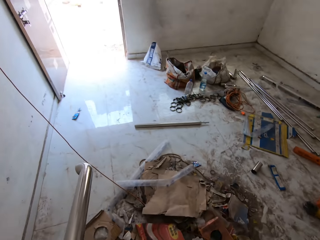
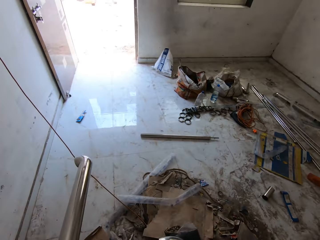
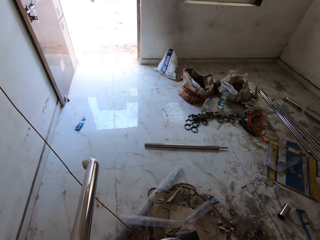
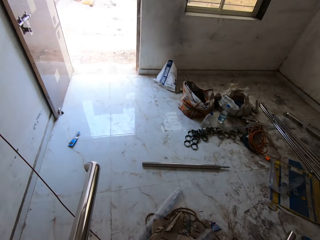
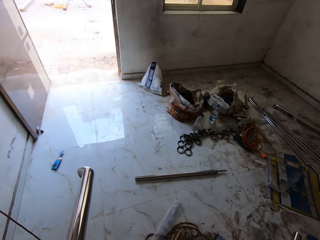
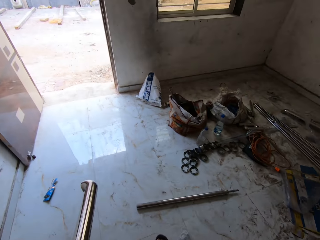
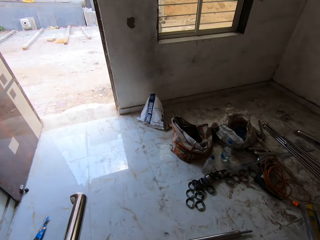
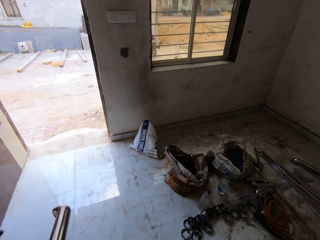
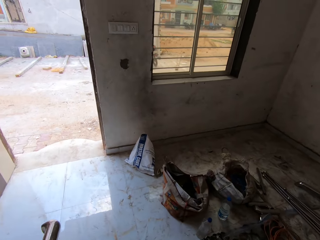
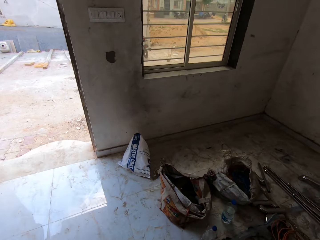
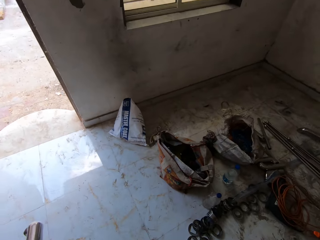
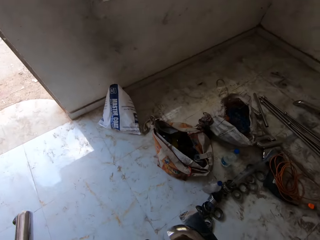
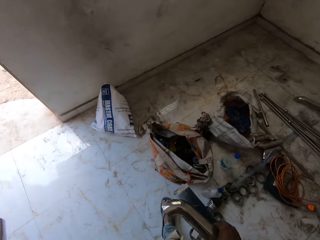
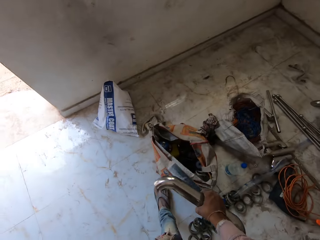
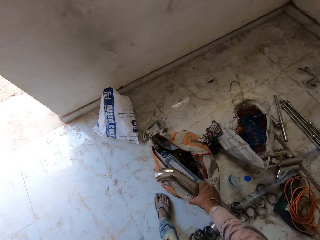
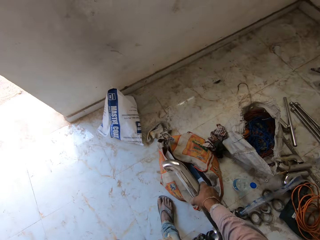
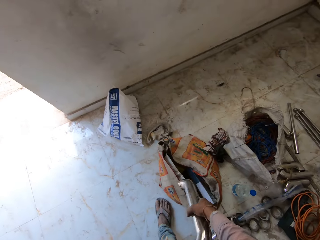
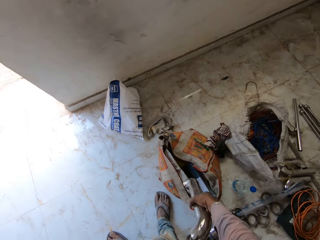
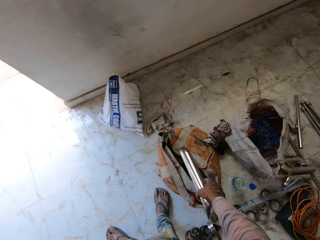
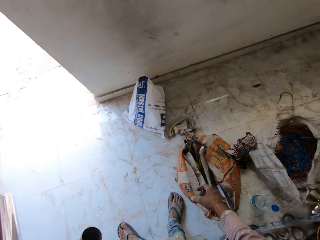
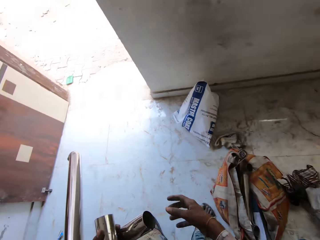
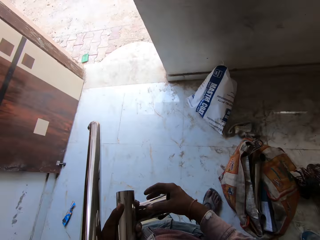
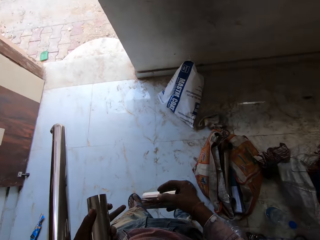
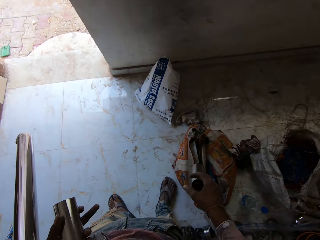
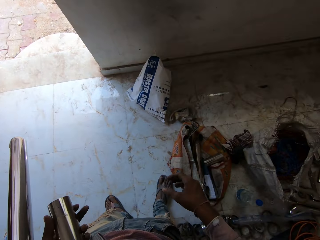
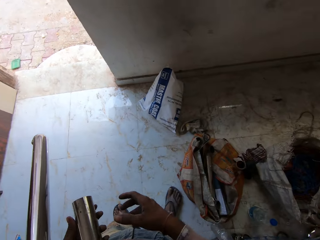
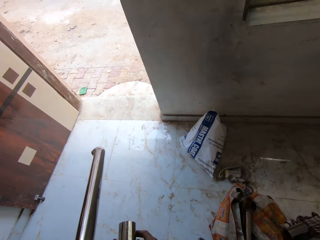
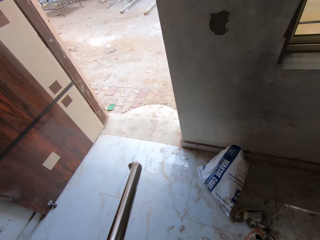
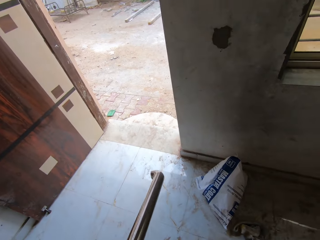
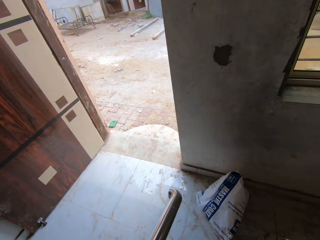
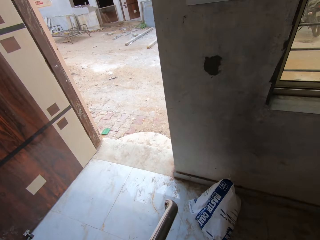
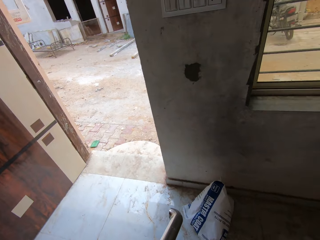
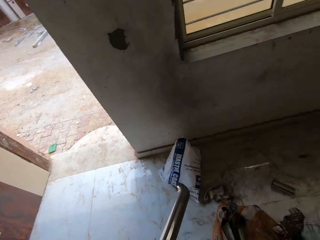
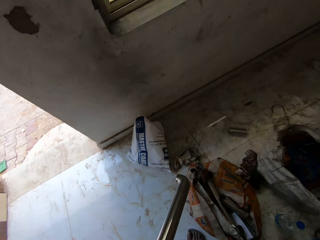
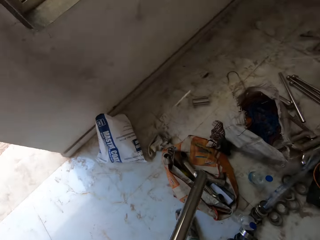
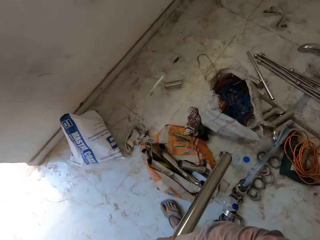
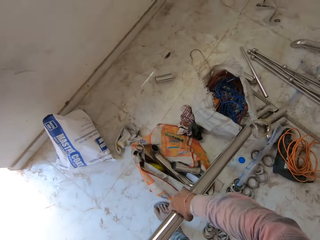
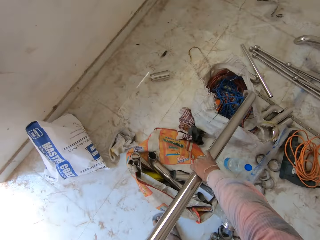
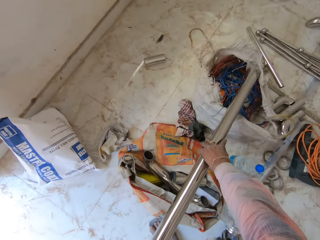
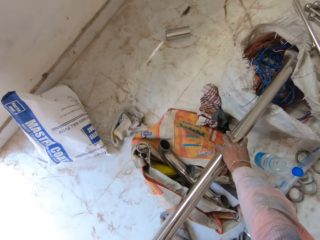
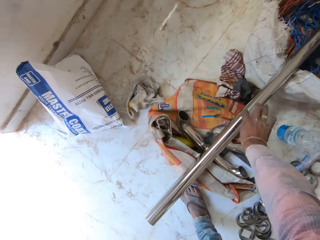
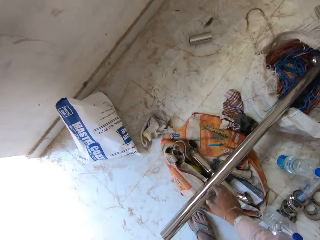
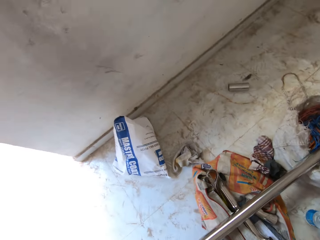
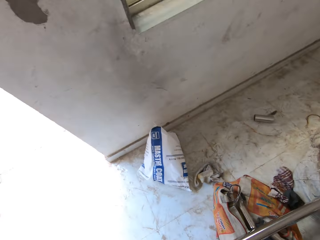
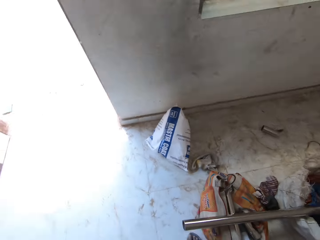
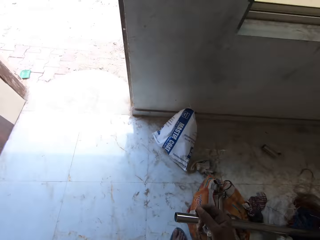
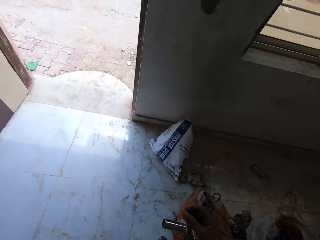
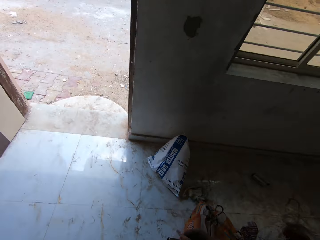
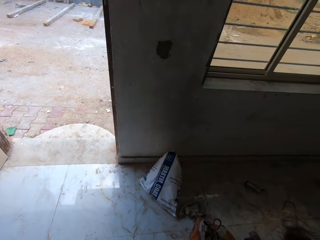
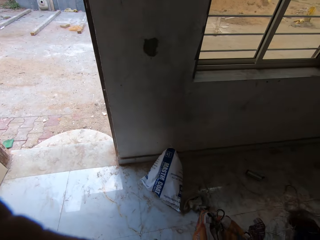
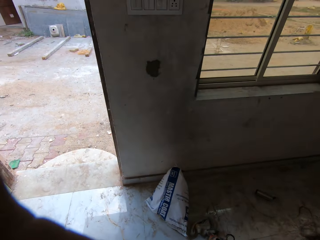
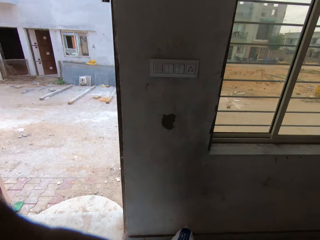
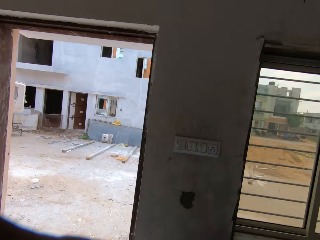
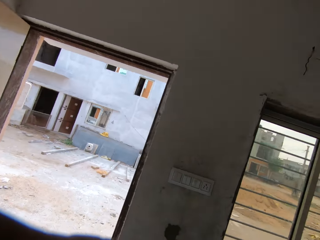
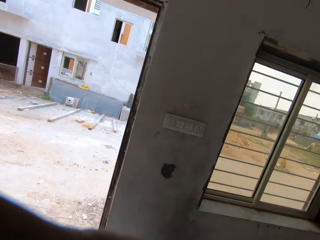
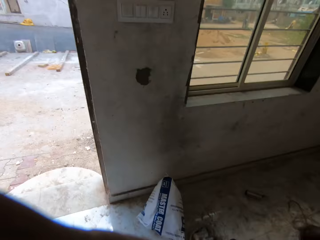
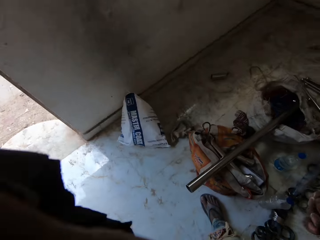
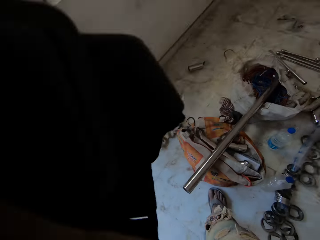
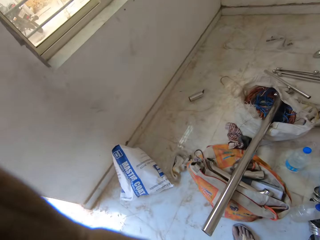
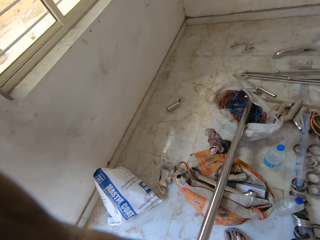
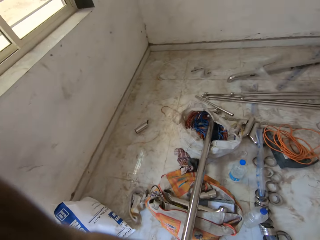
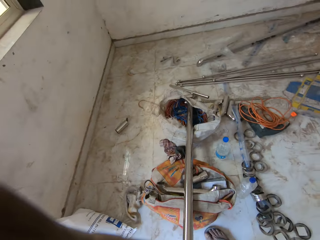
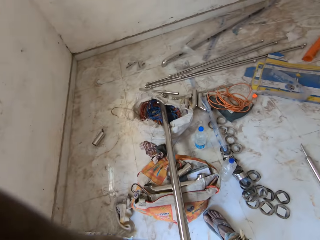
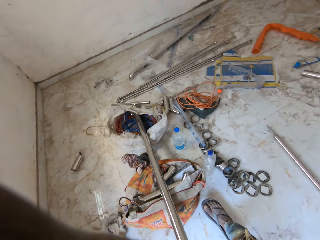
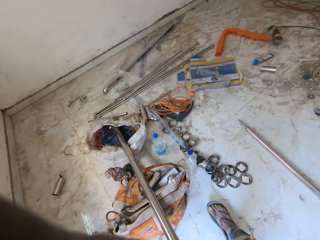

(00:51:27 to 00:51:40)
The camera wearer walks in the house. He drops the packet in a bag on the floor with his right hand. He drops the railing pipes in the bag on the floor with his right hand. He passes the railing pipe from his left hand to his right hand. He drops the railing pipe on the floor with his right hand. He passes the railing pipe from his left hand to his right hand. He drops the railing pipe in his right hand on the floor. He passes the railing pipe from his left hand to his right hand. He drops the railing pipe in his right hand on the bag on the floor. He adjusts the camera with his left hand. He holds the camera. He looks around.

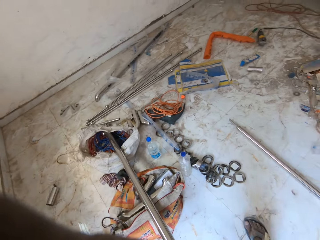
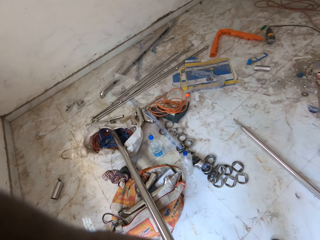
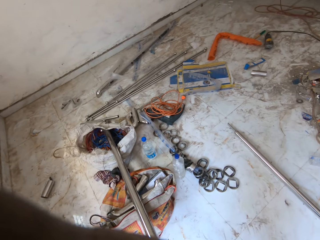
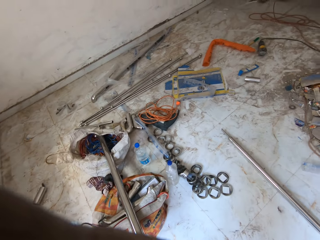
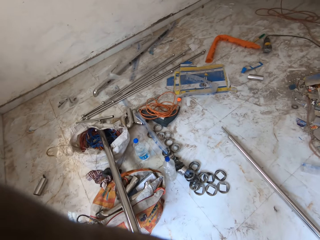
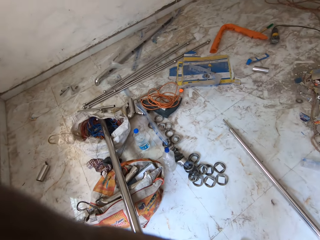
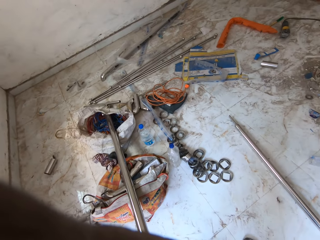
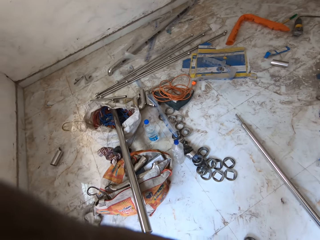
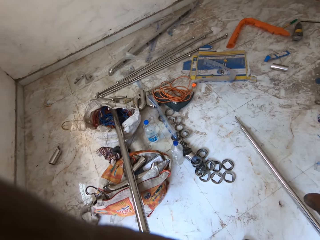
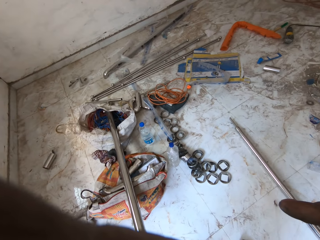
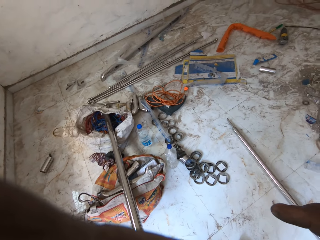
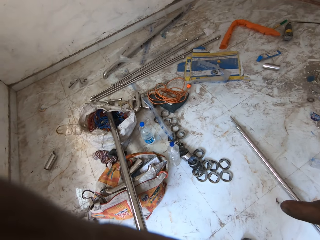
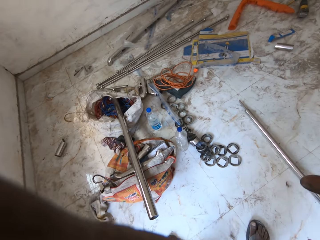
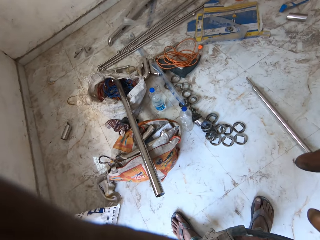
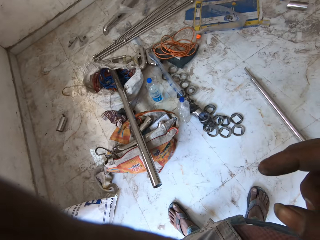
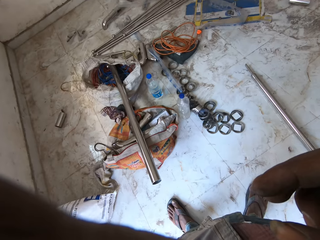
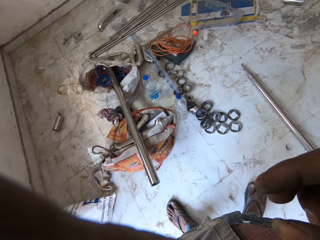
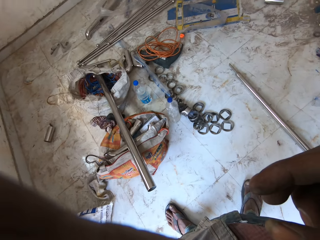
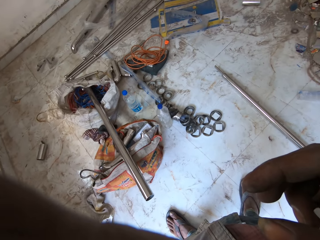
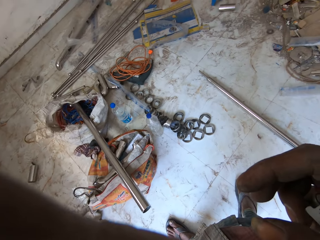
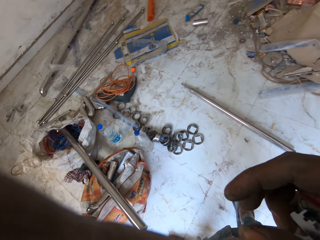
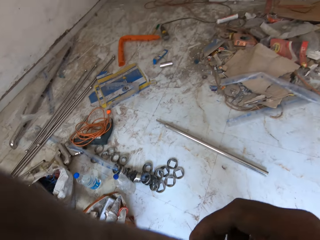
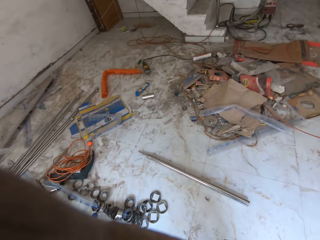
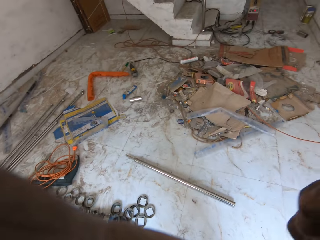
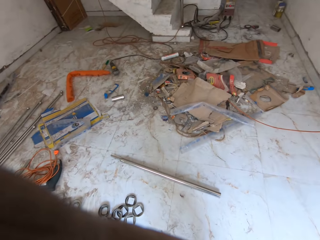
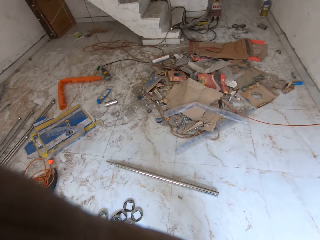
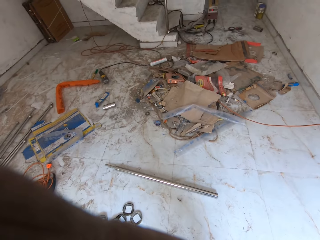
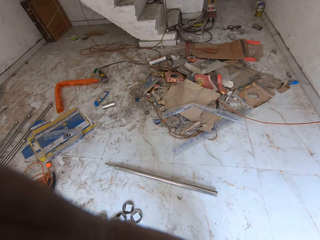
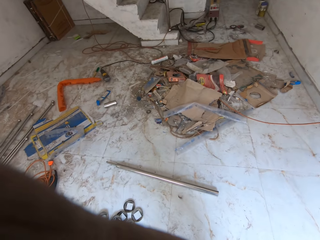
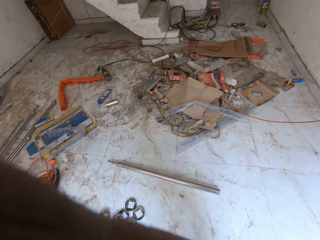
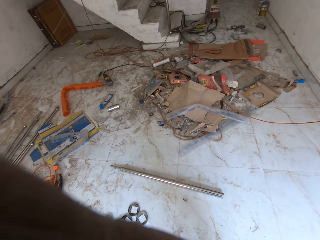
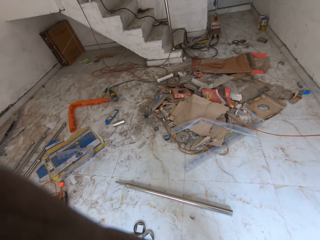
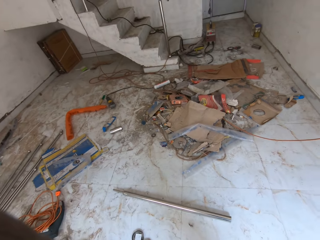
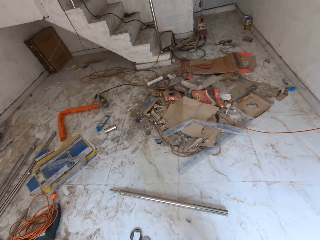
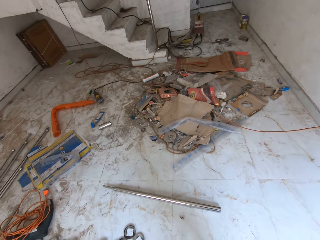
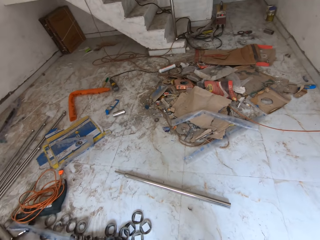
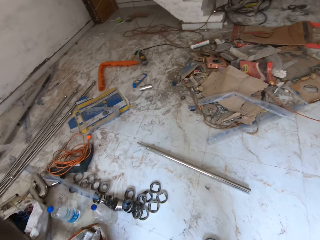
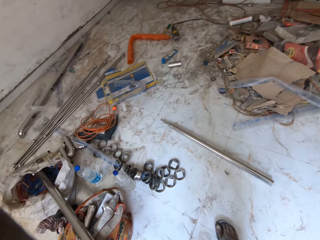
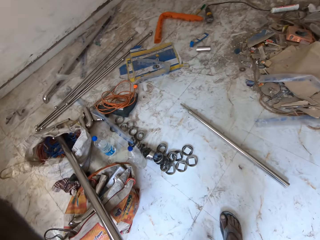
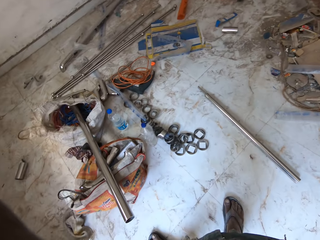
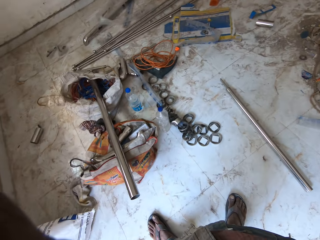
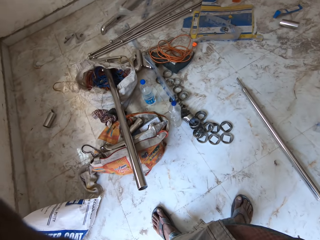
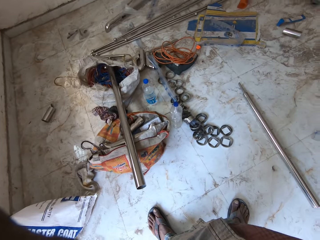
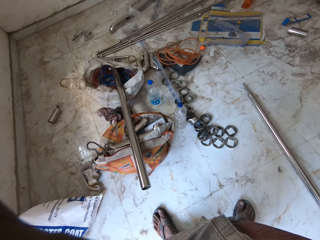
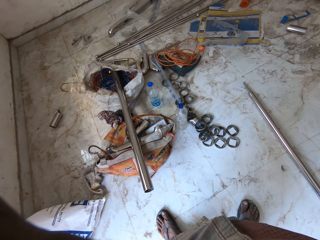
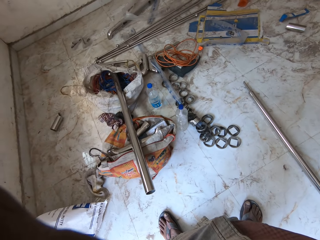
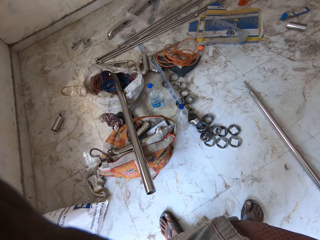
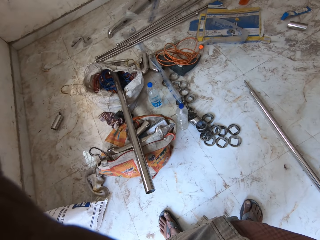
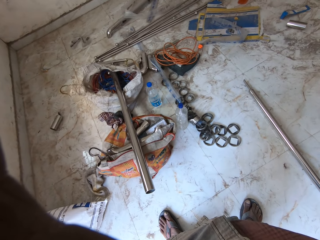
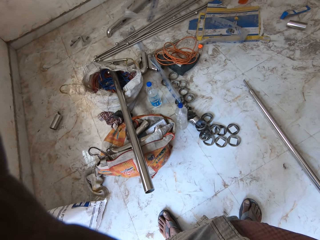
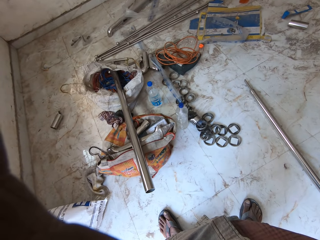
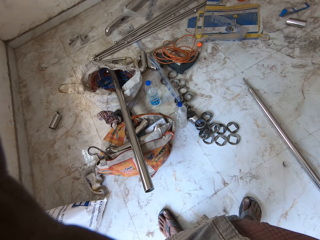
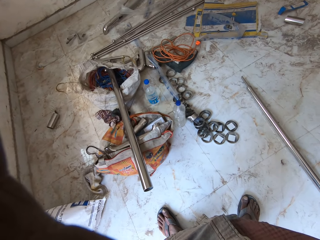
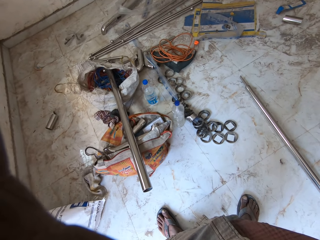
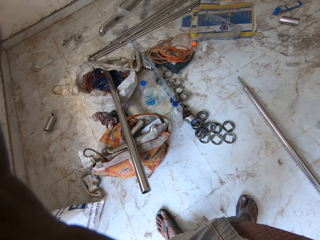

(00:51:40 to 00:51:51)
The camera wearer looks around. He holds the camera. He picks the camera off his head with both hands. He looks around.
